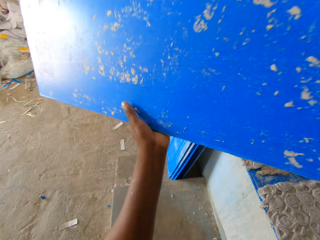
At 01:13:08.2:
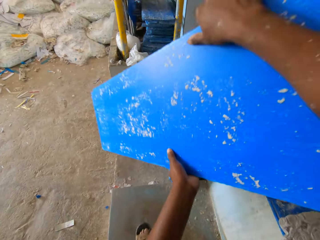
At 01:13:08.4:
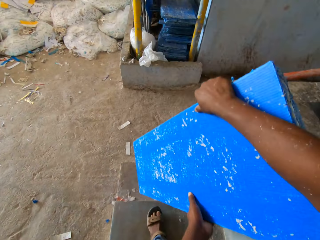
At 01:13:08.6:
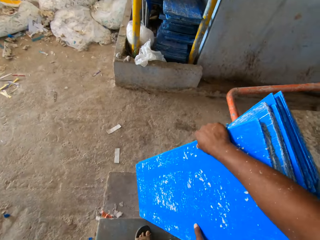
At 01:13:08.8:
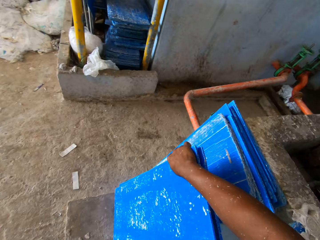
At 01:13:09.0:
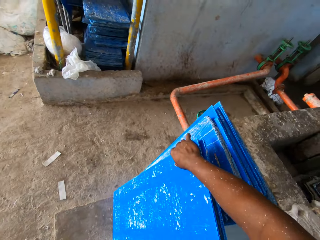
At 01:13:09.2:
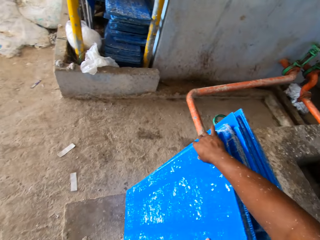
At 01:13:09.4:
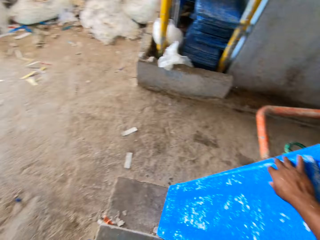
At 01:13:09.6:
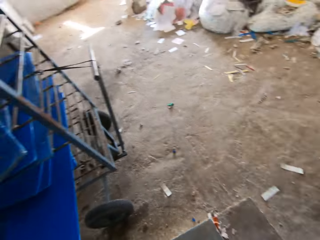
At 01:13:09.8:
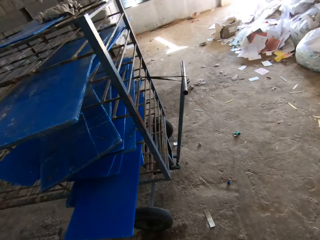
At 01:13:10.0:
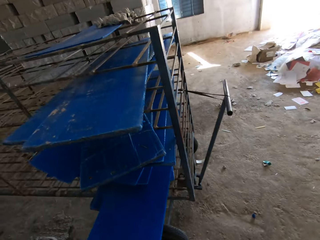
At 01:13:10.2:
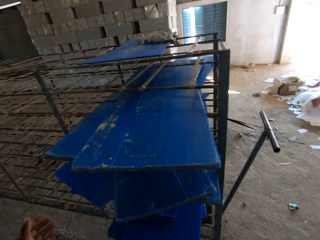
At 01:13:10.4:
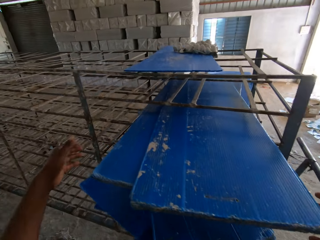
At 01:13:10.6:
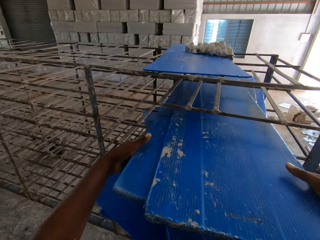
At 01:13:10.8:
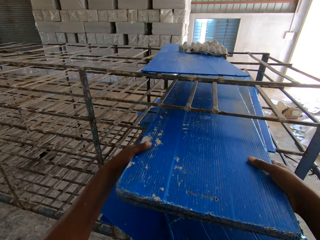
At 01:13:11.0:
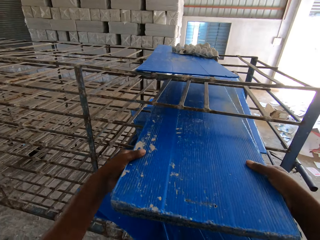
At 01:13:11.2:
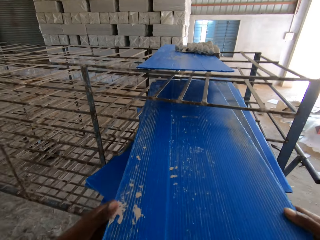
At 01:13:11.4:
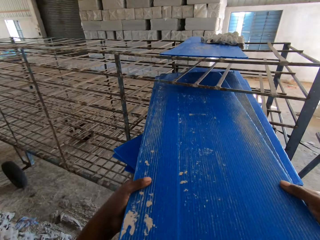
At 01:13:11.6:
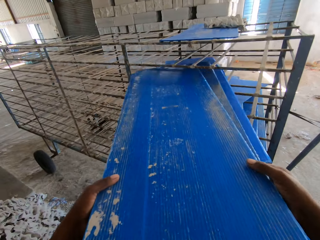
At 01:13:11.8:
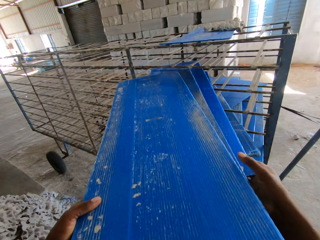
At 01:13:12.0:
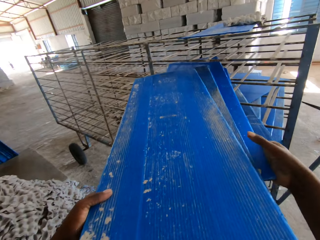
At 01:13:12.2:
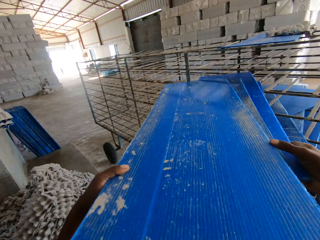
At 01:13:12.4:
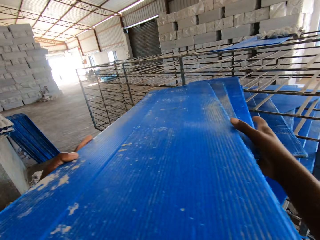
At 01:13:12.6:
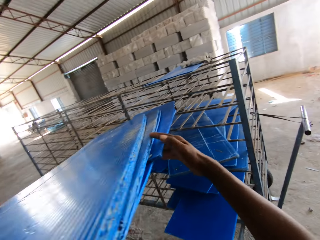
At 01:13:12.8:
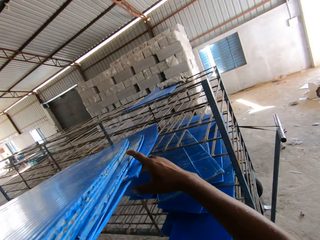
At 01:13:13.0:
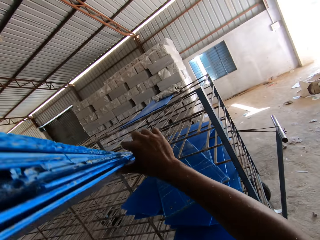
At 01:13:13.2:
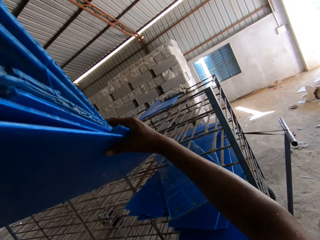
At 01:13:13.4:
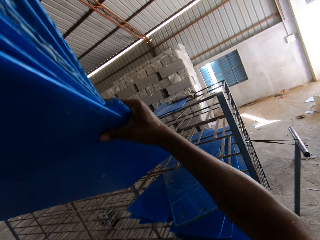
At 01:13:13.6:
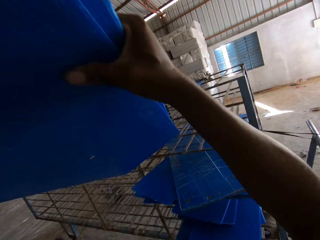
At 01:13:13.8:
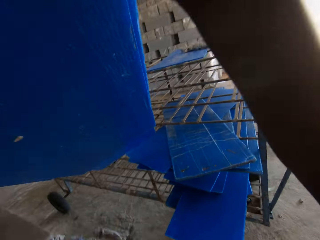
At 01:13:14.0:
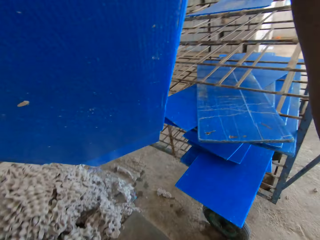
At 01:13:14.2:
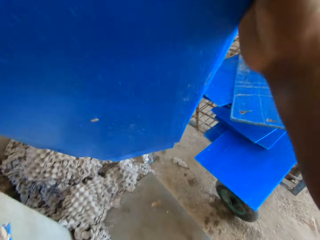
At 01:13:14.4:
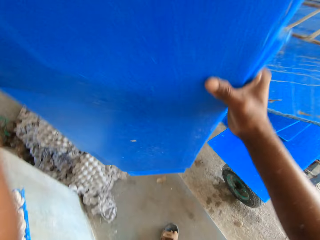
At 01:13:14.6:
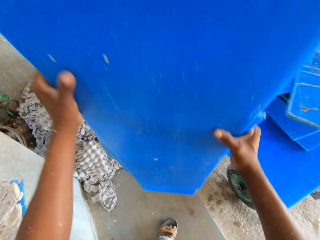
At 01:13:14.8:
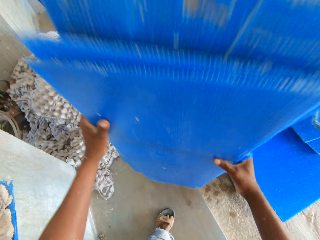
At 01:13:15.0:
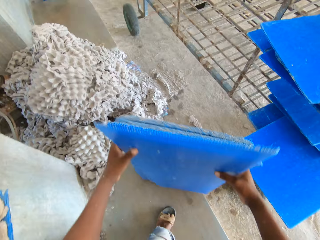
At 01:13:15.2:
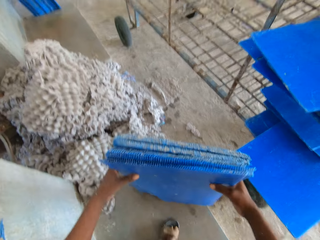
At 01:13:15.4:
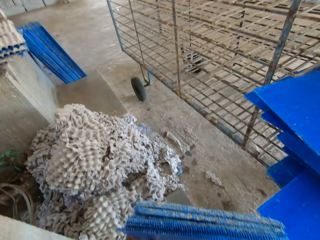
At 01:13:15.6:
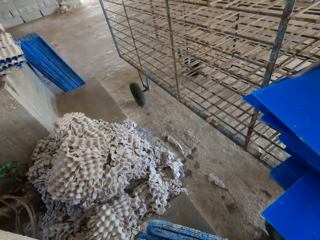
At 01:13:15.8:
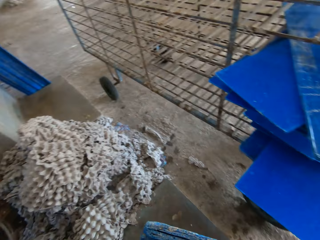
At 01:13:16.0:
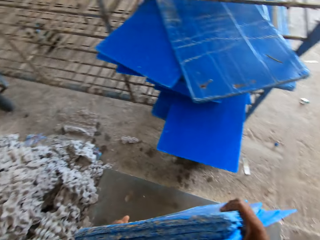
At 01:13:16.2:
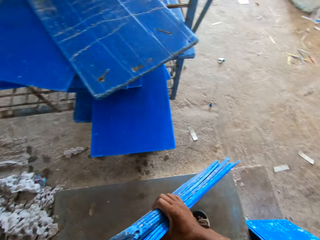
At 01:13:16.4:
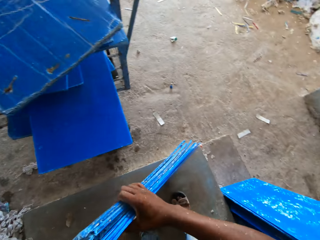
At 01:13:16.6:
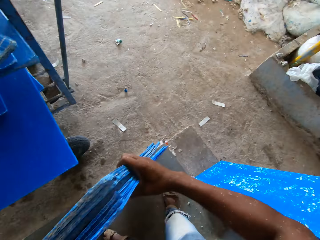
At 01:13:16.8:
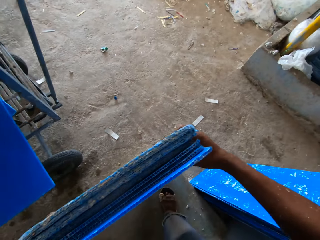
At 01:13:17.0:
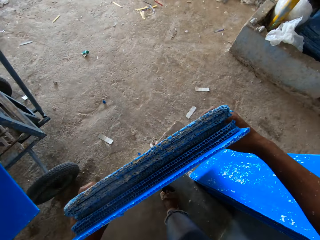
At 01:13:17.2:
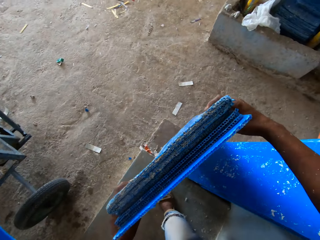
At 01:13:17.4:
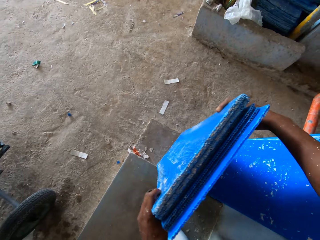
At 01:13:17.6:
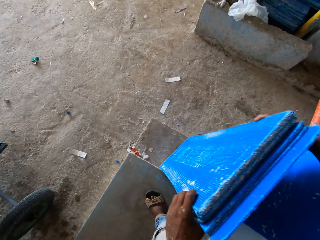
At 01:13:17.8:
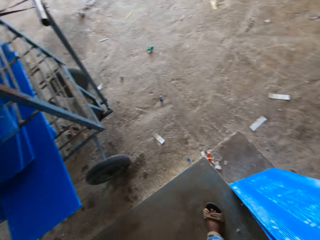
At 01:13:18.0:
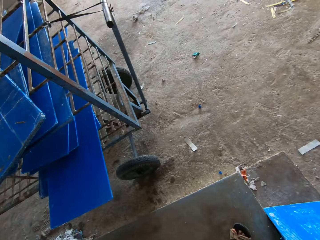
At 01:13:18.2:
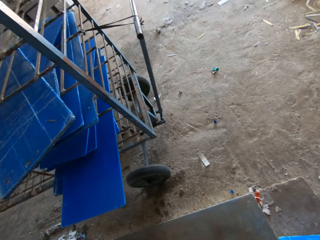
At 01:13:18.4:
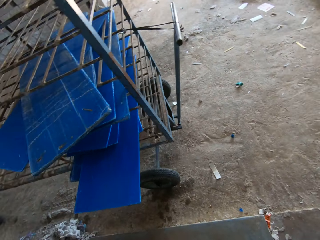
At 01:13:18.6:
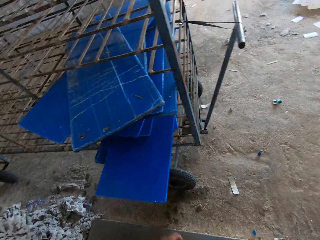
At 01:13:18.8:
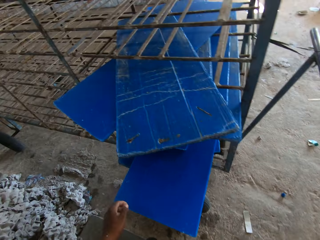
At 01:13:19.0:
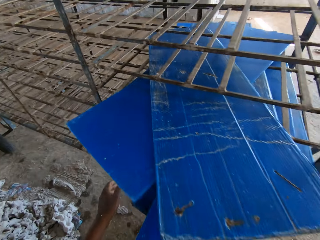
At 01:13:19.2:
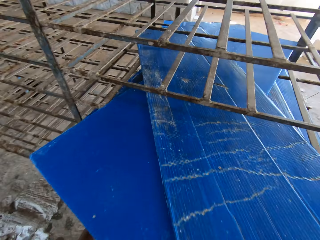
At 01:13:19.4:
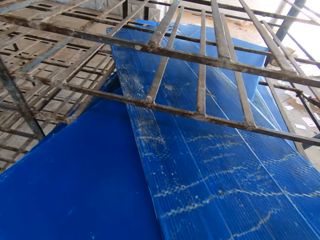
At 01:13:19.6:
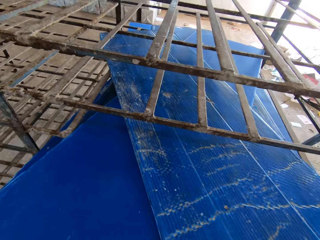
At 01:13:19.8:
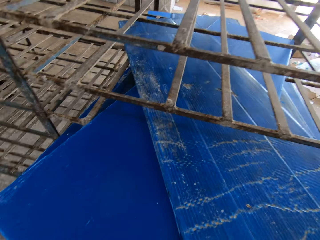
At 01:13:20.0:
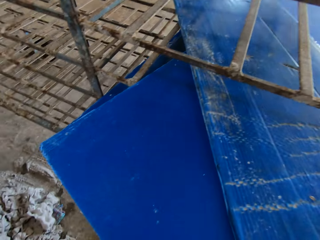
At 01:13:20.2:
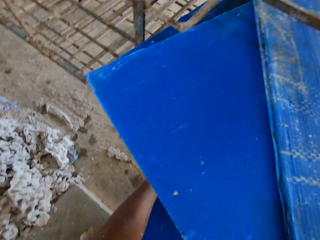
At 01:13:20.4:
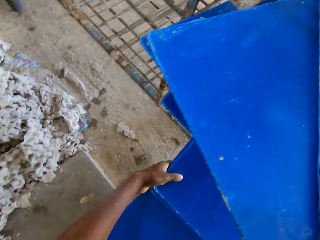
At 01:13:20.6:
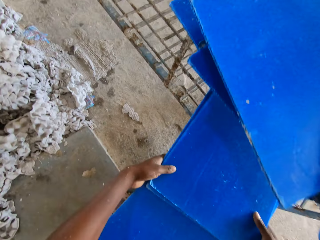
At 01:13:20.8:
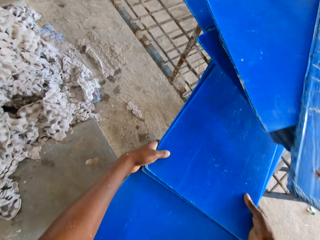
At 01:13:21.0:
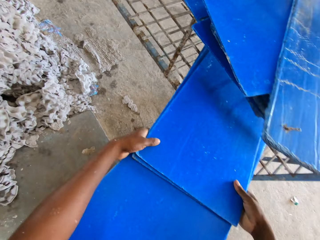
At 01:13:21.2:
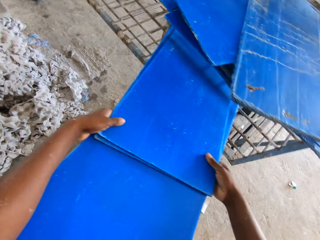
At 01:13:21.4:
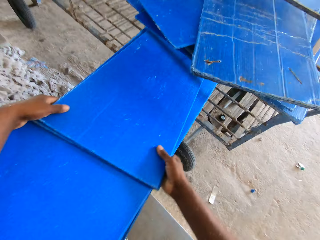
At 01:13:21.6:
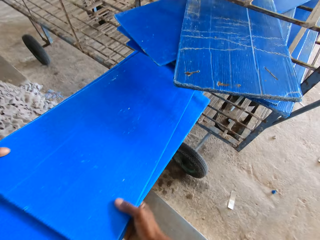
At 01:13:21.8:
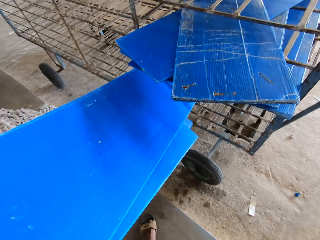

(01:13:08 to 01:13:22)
The camera wearer places the blue trays on the floor with his hands. He places the blue trays against the blue trays on the floor with his hands. He brings out the blue trays in the trolley with his hands. He drops the blue trays on the floor with his hands. He places the blue trays against the blue trays on the floor with his hands. He brings out the blue trays in the trolley with his hands.

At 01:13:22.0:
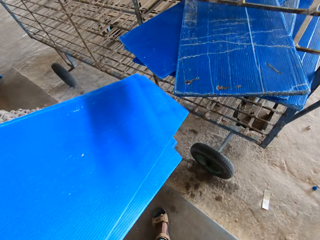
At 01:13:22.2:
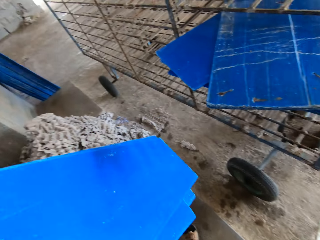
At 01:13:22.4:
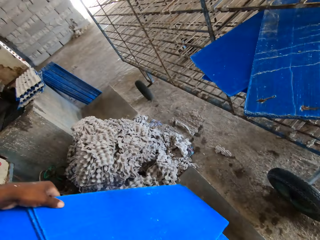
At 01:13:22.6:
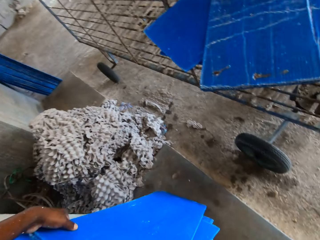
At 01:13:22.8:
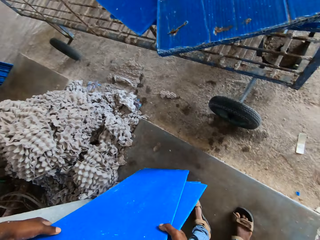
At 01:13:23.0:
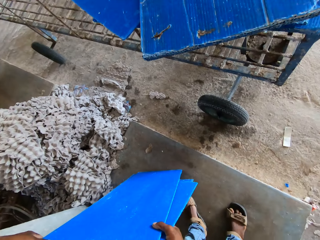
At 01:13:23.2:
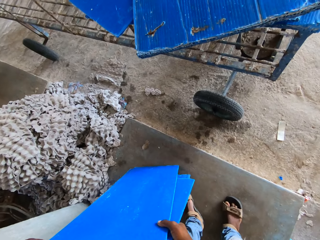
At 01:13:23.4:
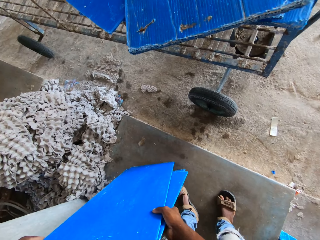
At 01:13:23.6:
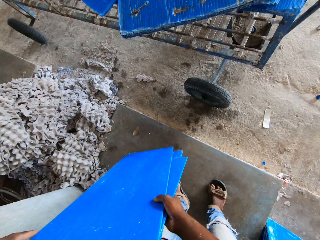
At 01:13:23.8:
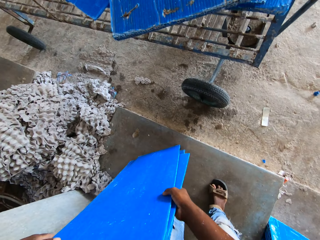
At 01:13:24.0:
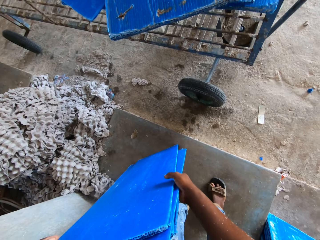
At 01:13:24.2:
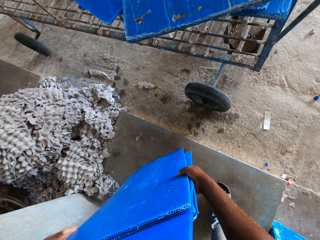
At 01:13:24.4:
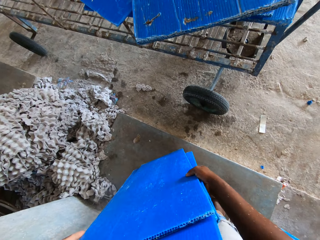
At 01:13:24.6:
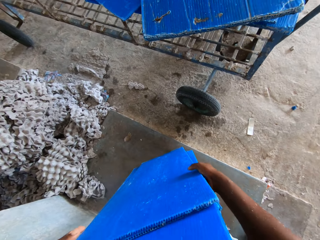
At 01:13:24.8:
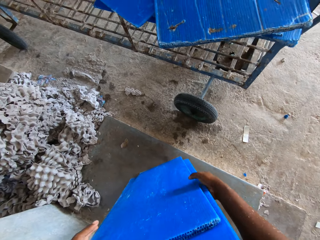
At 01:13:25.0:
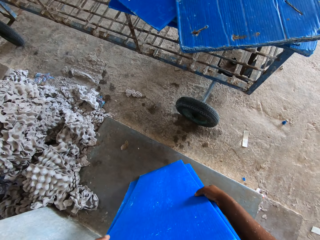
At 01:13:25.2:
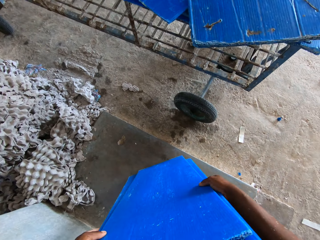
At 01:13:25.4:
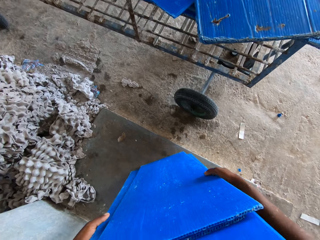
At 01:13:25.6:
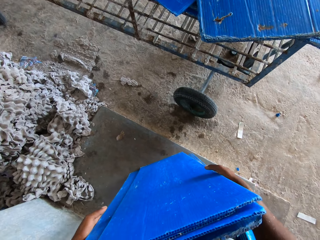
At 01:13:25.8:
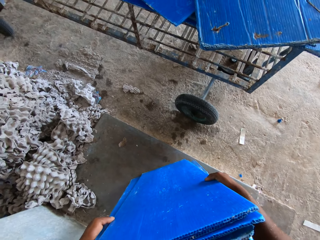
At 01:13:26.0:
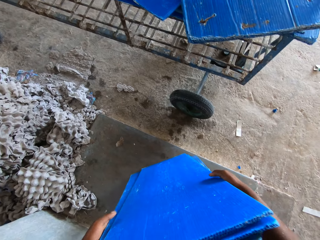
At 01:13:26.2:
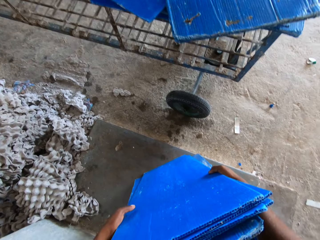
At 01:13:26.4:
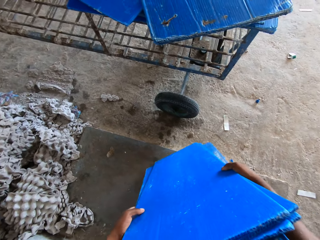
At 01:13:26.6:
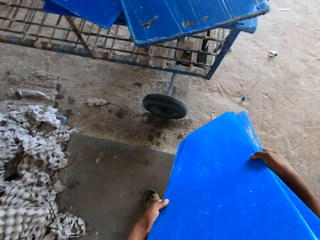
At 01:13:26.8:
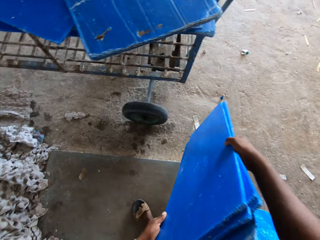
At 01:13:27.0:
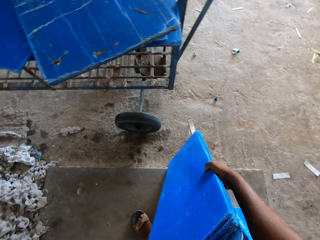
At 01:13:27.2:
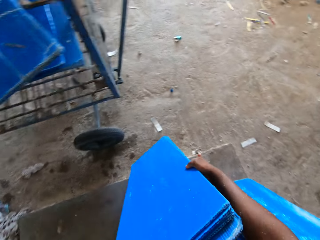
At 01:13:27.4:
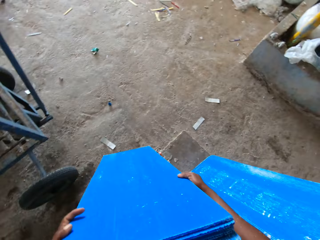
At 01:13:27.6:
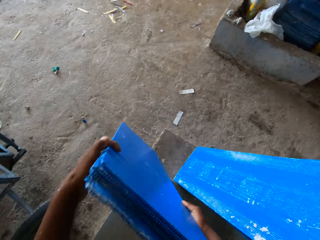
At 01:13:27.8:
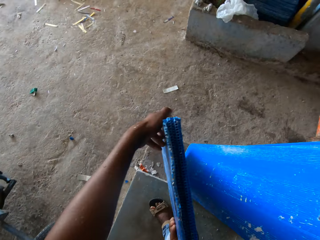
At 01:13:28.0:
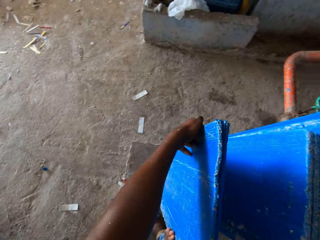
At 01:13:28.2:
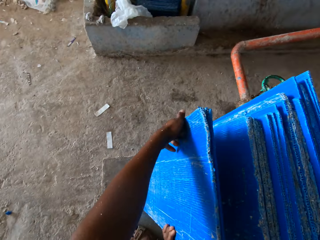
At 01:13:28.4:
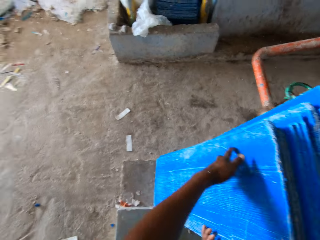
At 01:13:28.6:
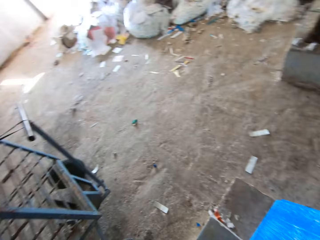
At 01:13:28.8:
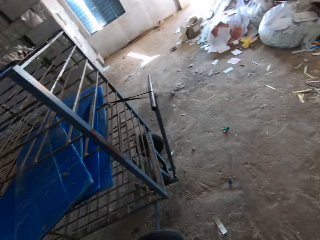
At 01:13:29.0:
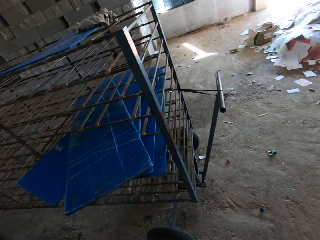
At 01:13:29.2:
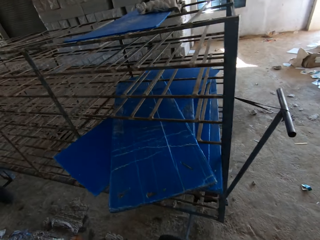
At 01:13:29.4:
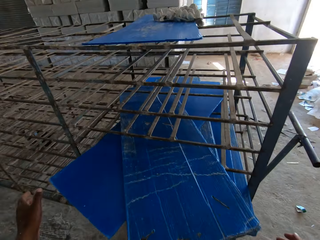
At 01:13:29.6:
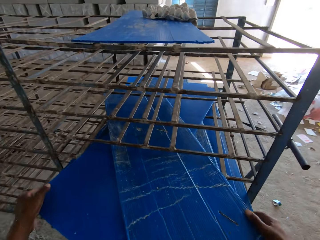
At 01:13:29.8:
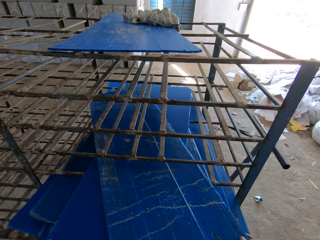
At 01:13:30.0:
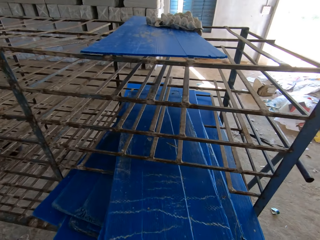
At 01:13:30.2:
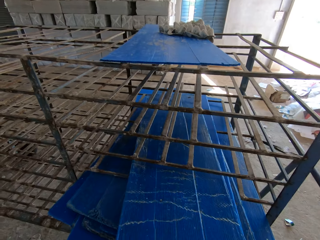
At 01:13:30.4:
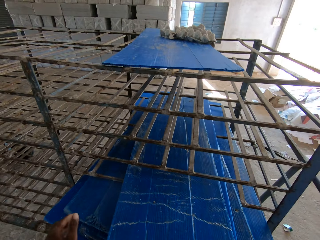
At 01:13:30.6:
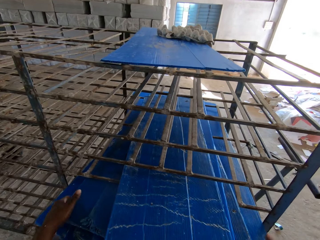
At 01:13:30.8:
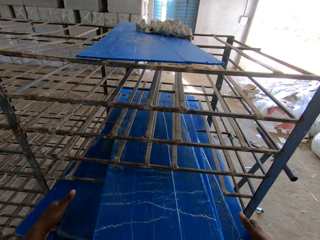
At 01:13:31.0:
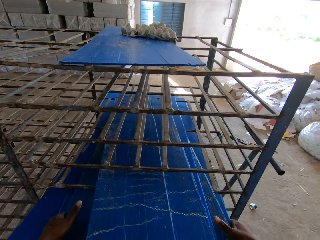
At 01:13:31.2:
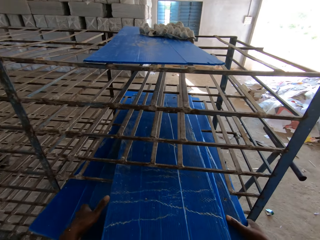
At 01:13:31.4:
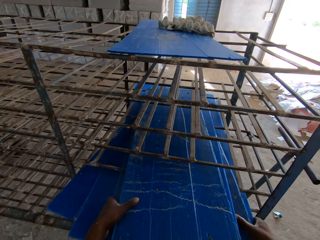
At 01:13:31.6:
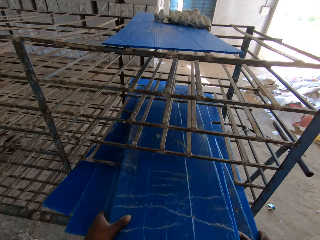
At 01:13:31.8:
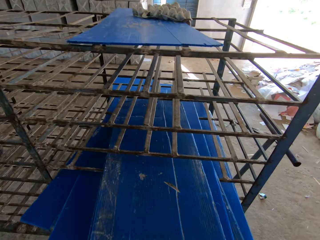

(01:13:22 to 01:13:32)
The camera wearer drops the blue trays on the floor with his hands. He places the blue trays against the blue trays on the floor with his hands. He adjusts the blue trays in the trolley with his hands.
